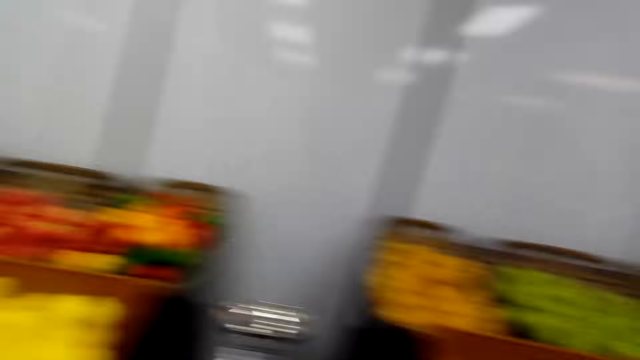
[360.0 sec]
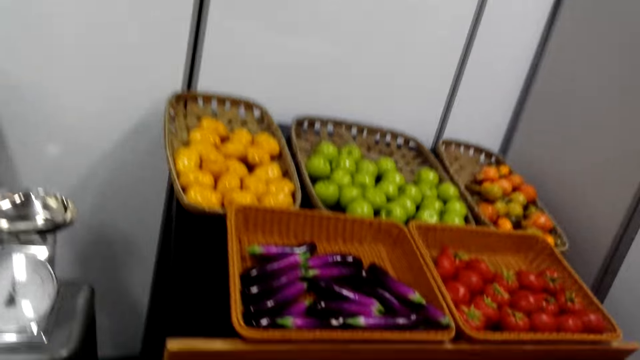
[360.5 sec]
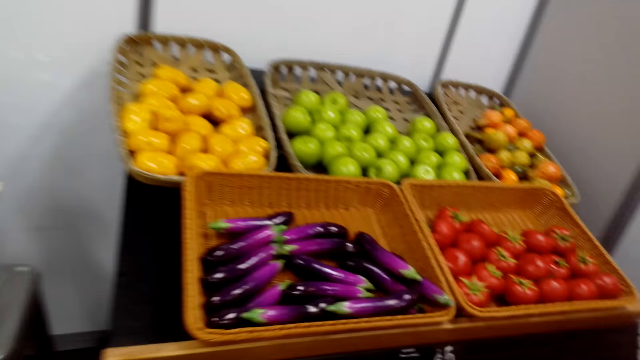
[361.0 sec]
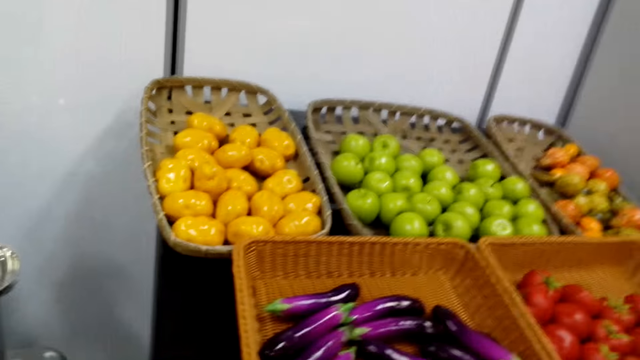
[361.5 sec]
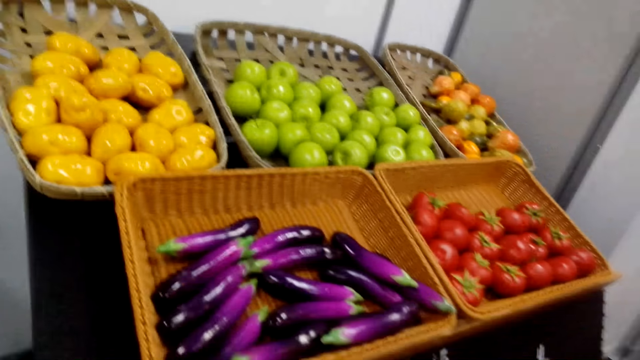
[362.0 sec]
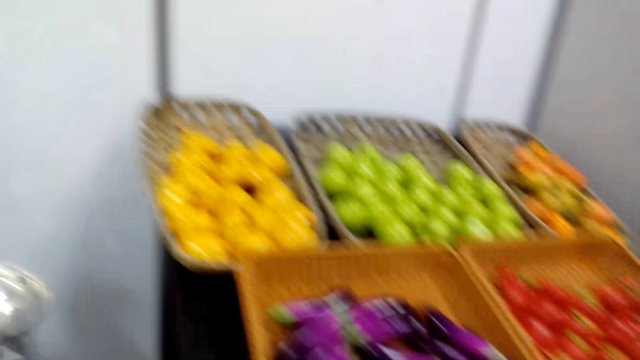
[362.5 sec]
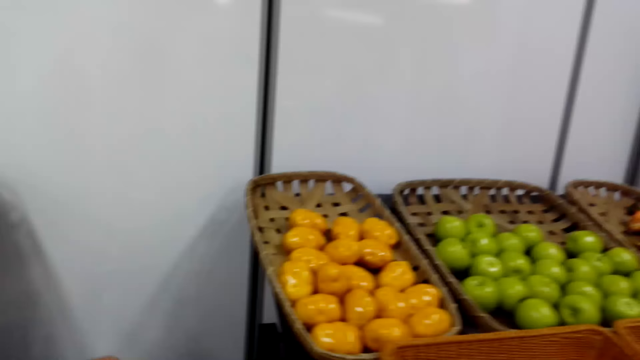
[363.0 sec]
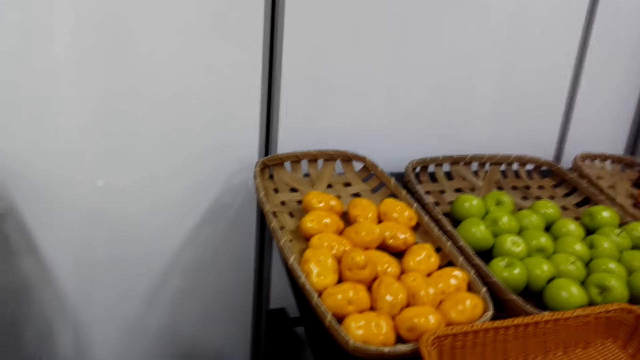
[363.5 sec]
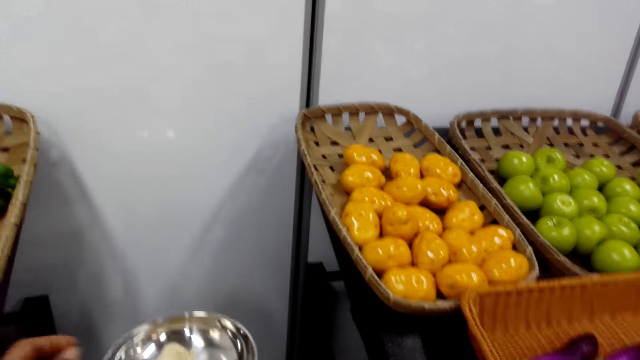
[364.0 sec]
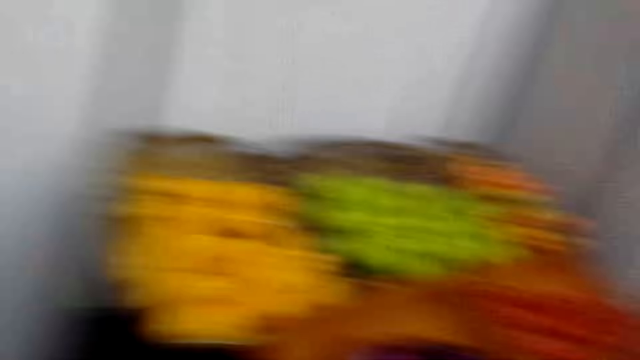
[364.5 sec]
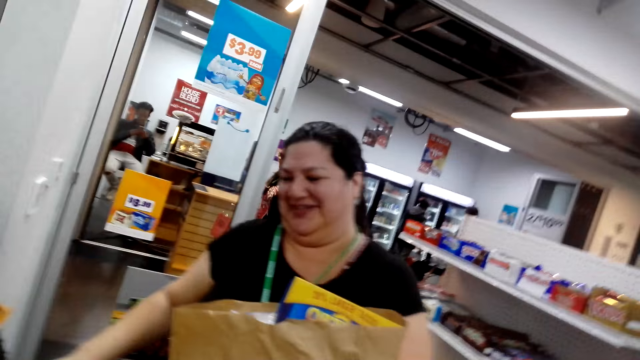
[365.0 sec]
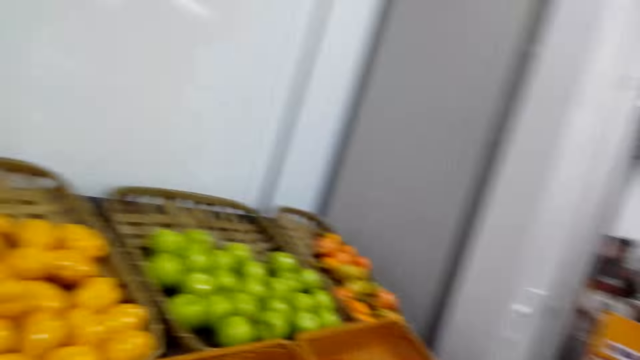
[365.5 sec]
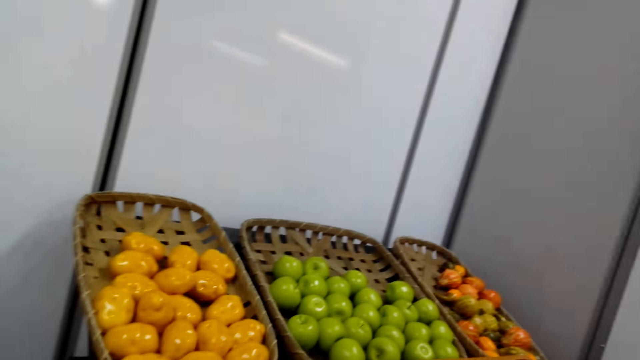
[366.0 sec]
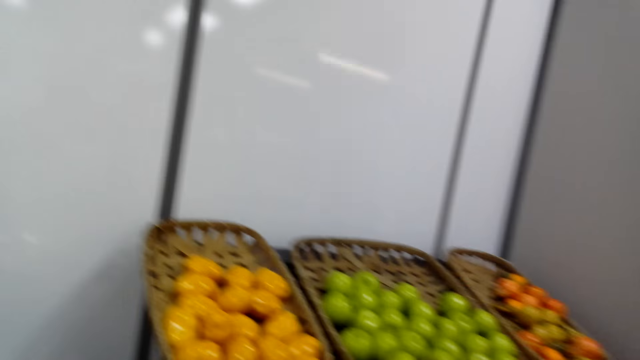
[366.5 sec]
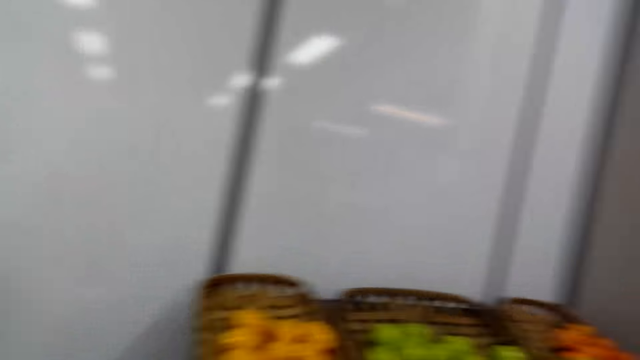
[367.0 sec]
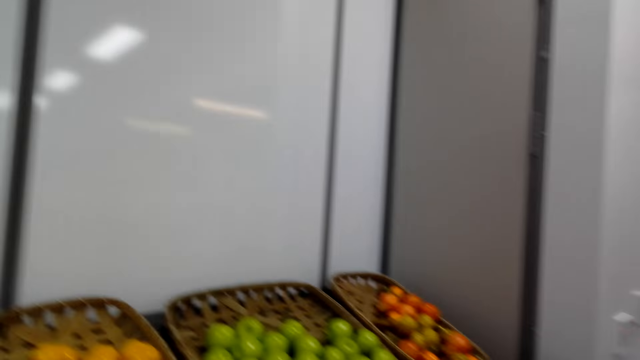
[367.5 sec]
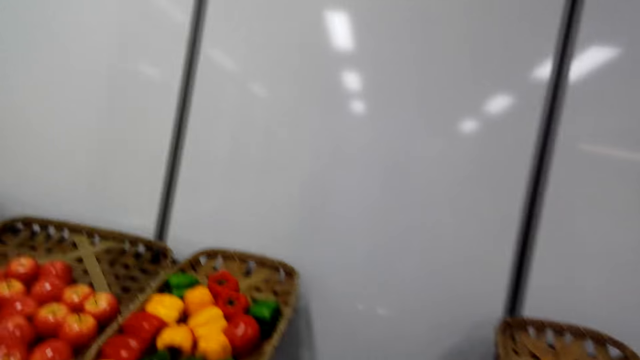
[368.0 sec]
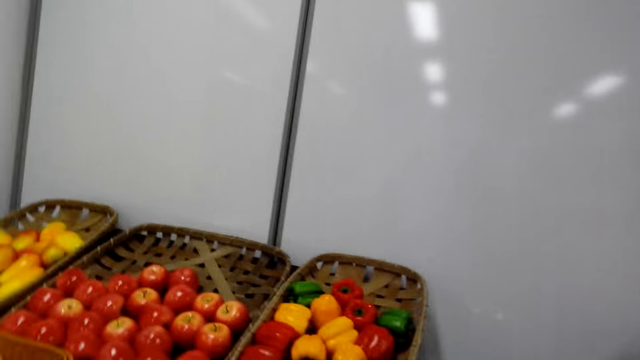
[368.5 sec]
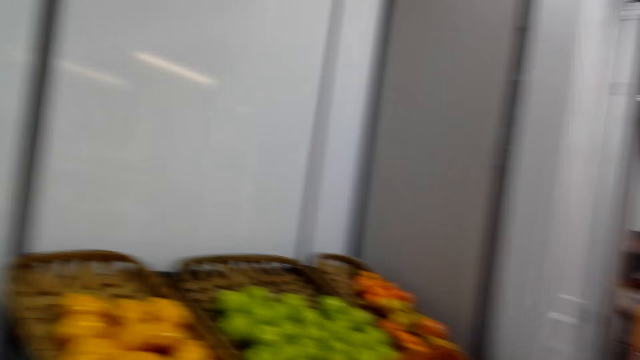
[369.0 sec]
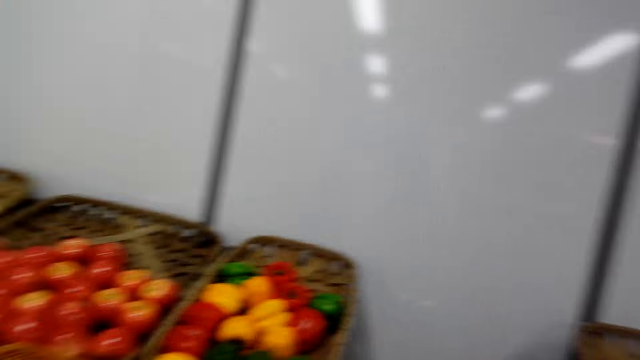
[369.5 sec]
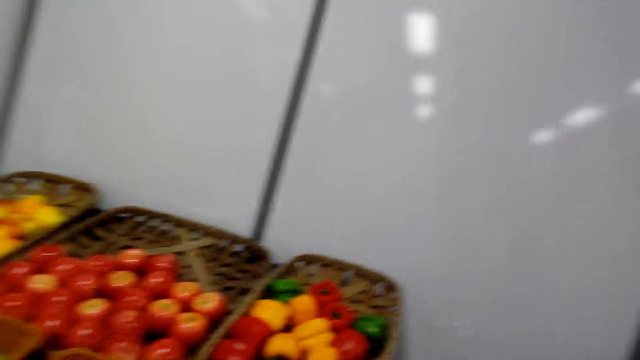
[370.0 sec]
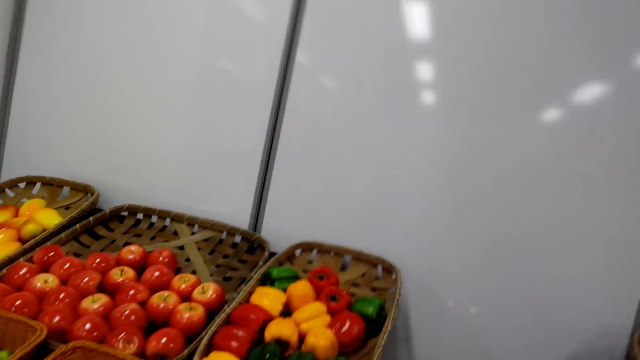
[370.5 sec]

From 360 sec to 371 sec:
The camera wearer looks around. They put garlic in a bowl. They look around. They converse with a woman.

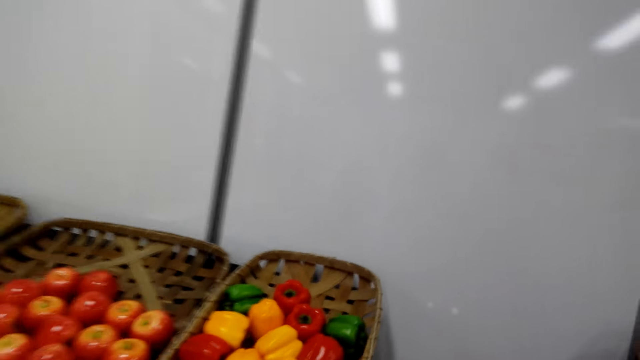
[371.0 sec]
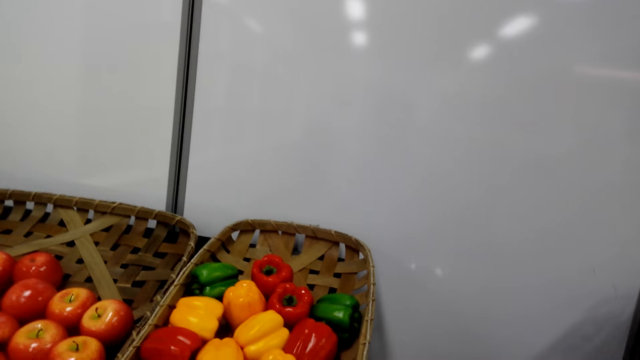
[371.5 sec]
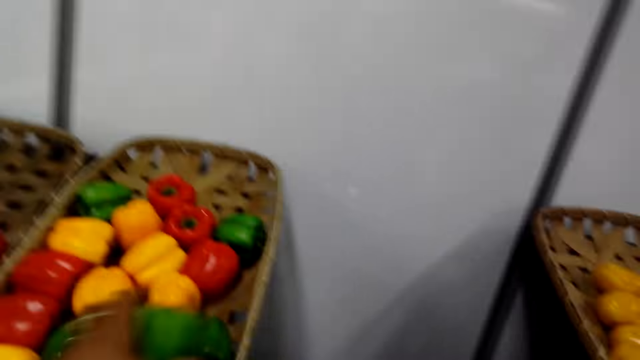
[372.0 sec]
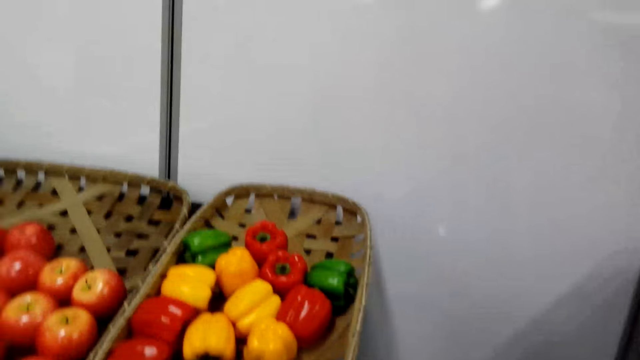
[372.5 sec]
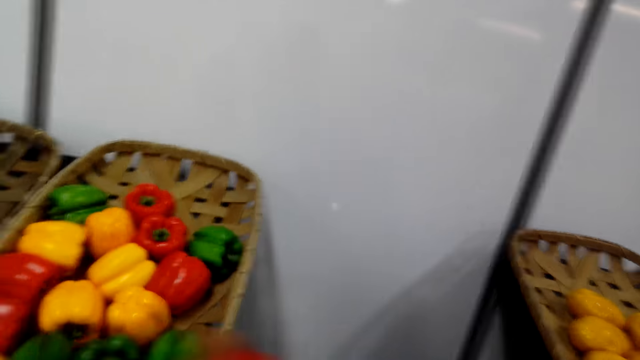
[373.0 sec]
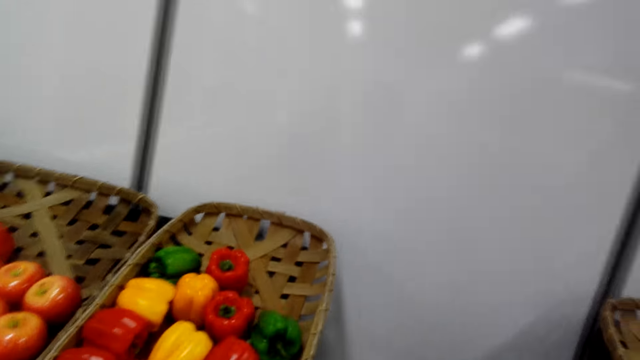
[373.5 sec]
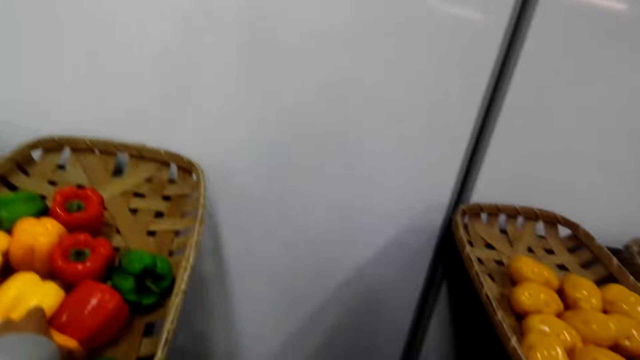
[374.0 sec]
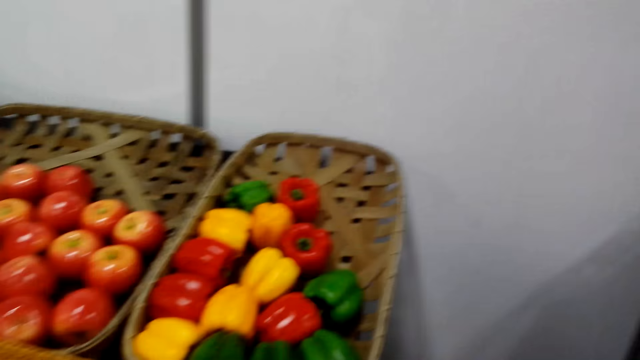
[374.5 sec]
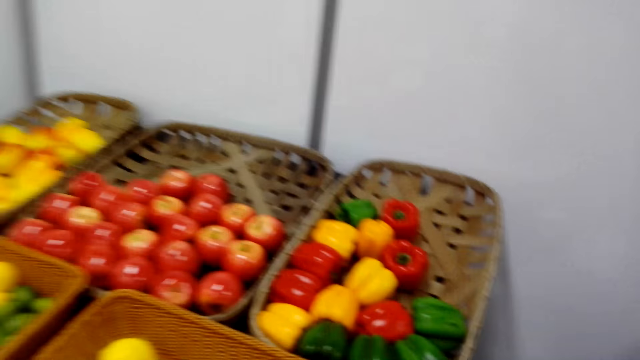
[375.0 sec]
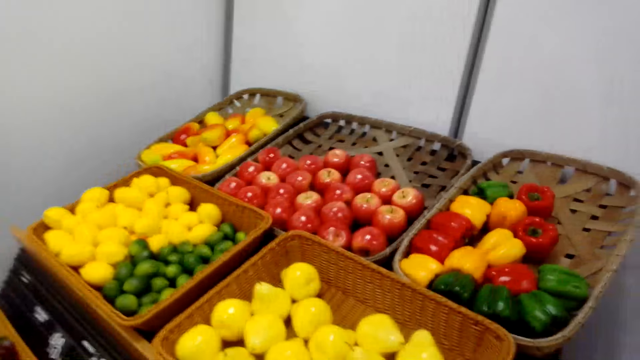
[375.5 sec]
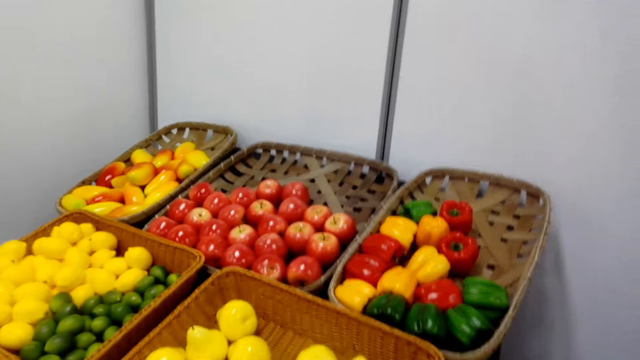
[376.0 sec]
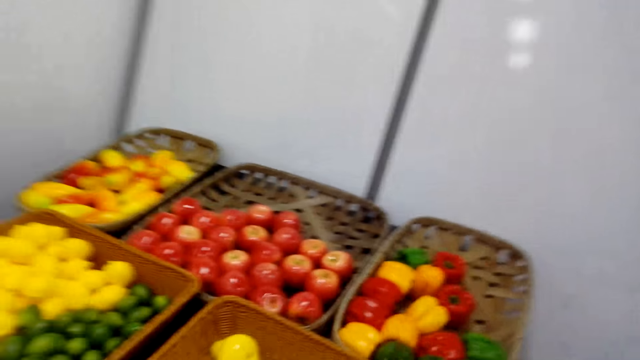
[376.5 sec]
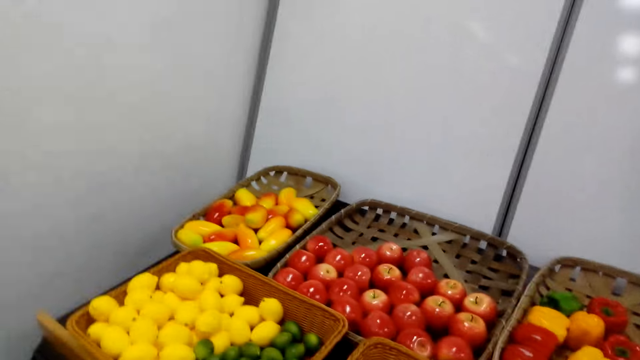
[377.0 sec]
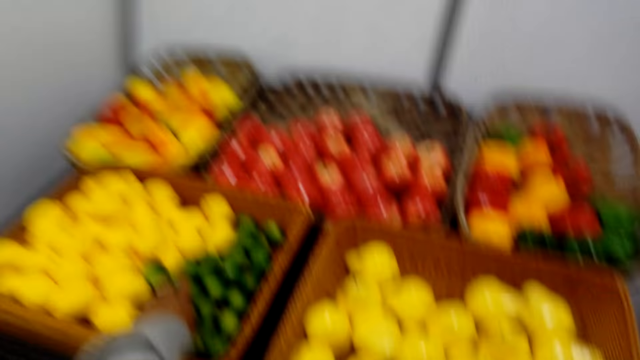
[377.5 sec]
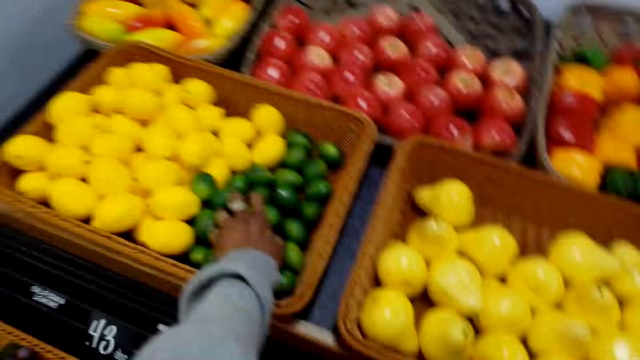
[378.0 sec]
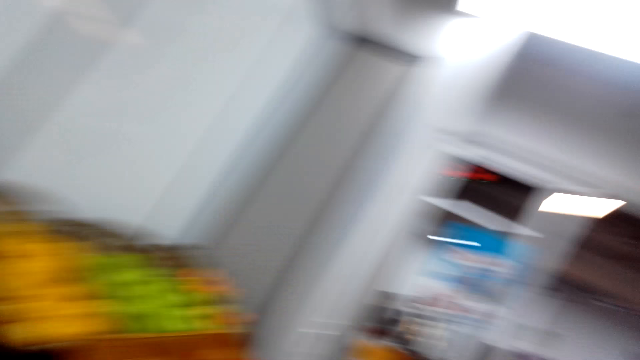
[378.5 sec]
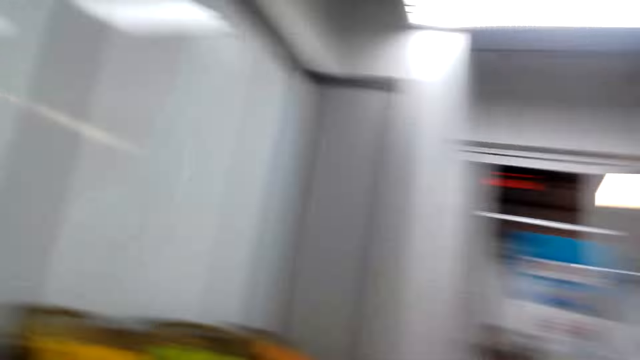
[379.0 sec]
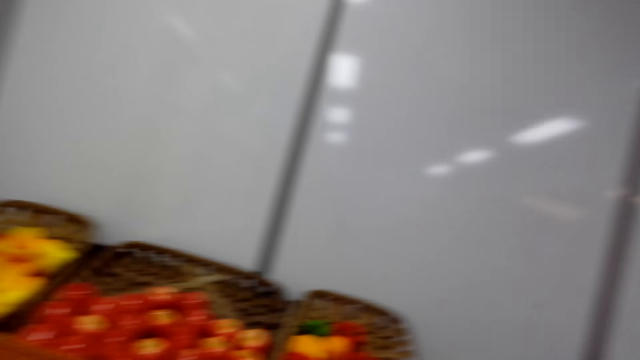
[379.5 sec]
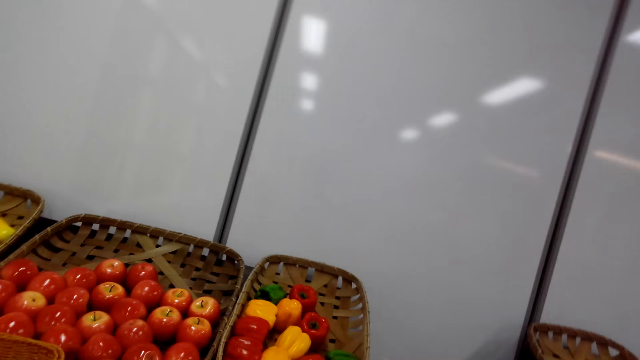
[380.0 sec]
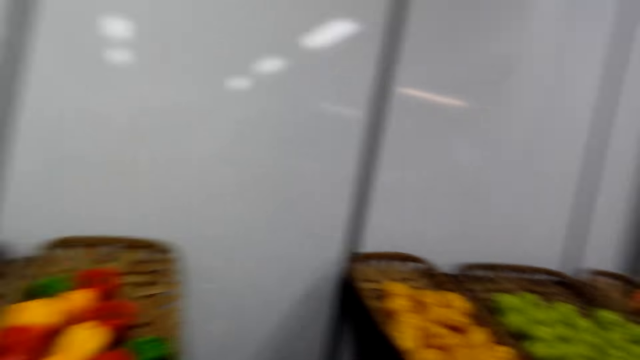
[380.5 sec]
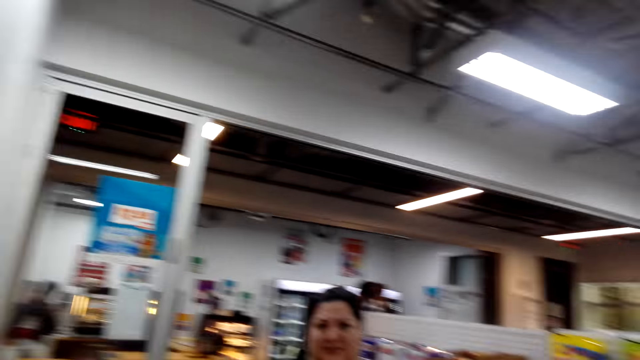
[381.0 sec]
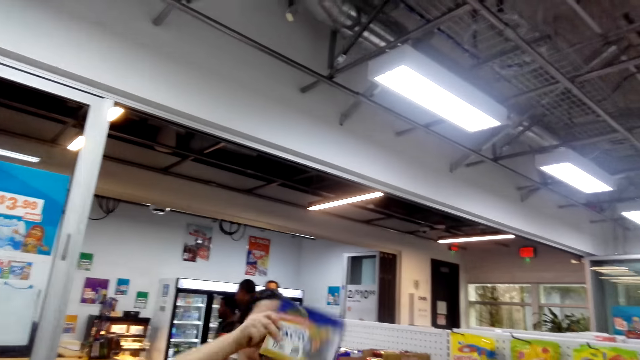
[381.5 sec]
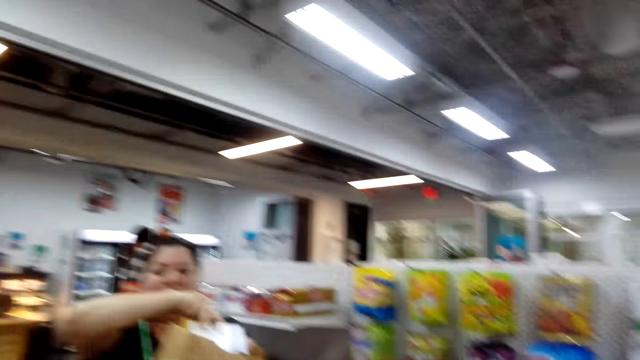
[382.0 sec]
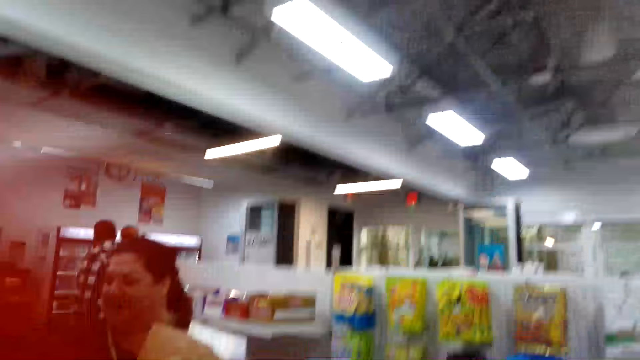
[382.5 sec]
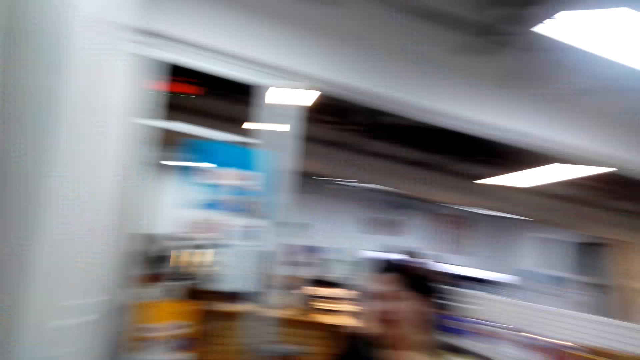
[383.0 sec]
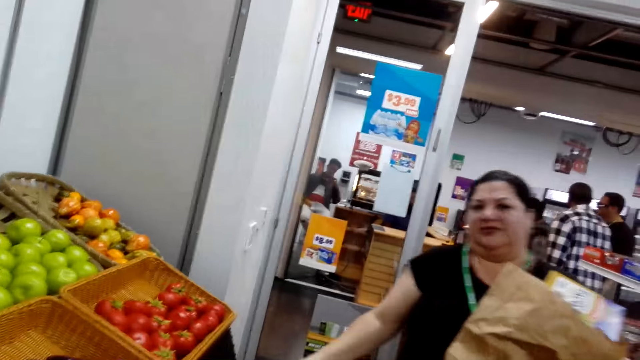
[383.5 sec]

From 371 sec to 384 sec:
The camera wearer walks in the room. They pick up the peppers. They look around. They converse with a woman. They pick up the limes. They pick up a pepper. They look around and walk in the room. They put something in the paper bag.
